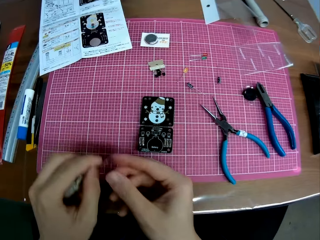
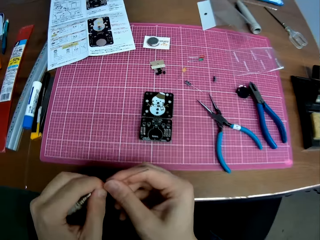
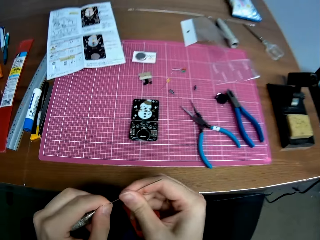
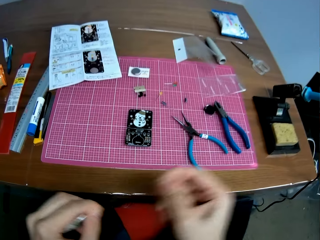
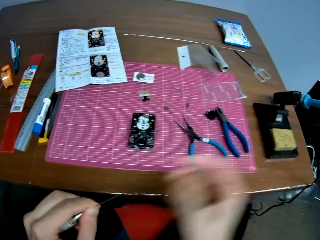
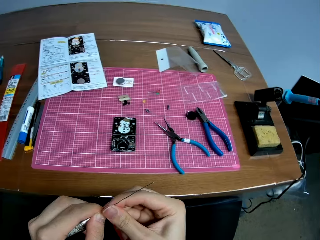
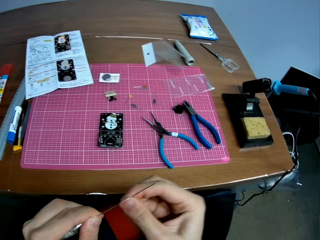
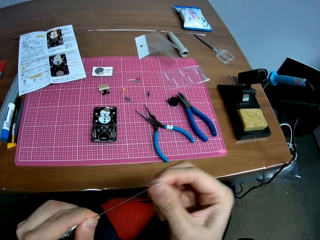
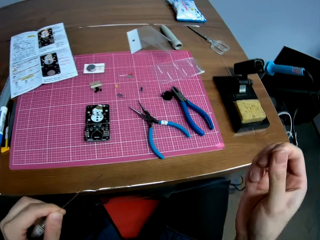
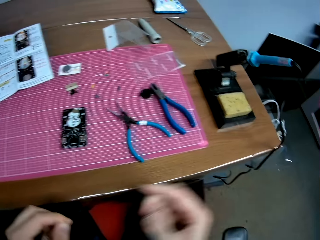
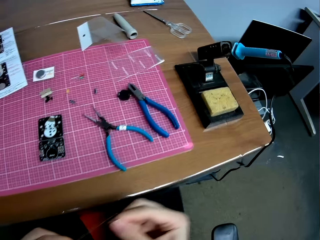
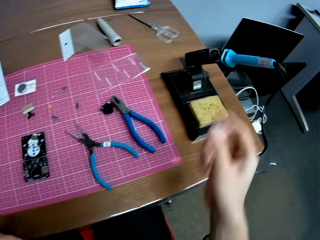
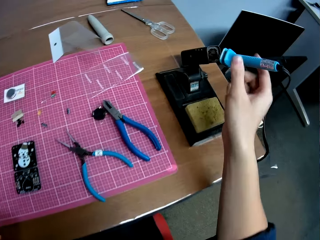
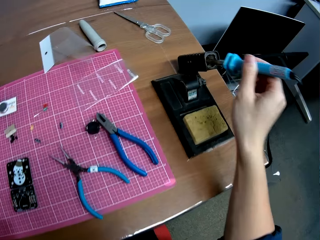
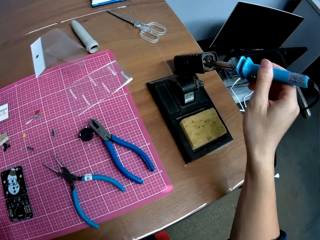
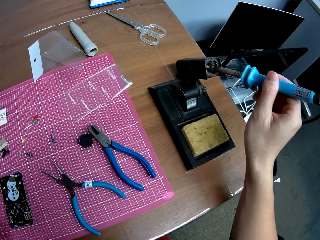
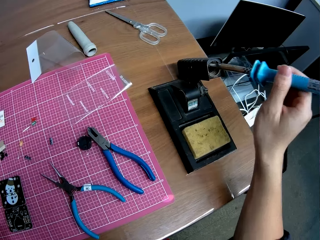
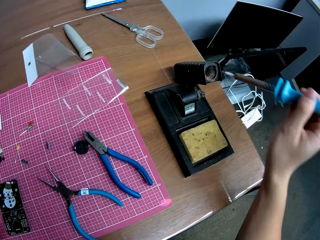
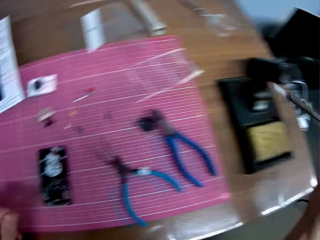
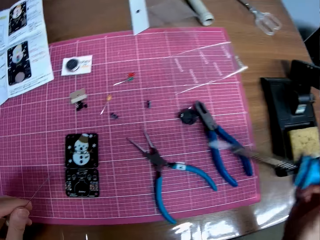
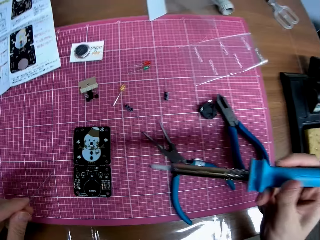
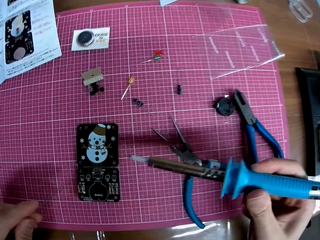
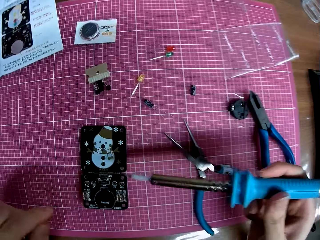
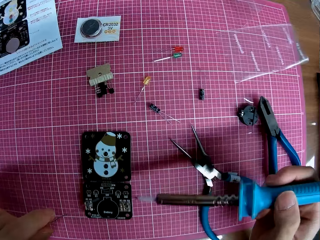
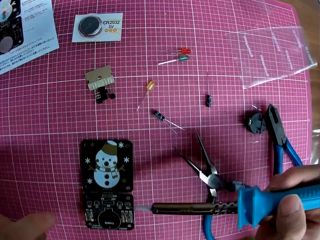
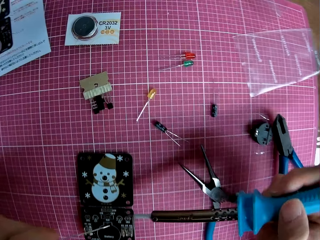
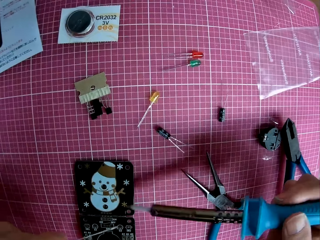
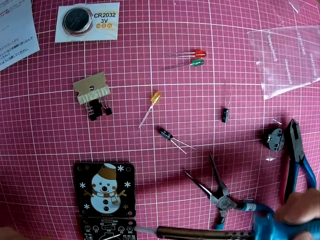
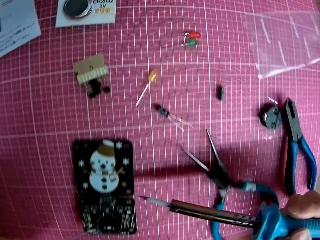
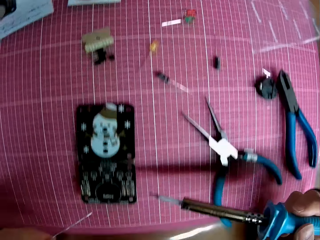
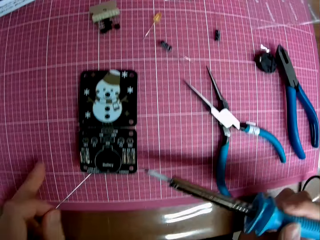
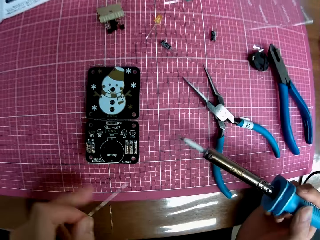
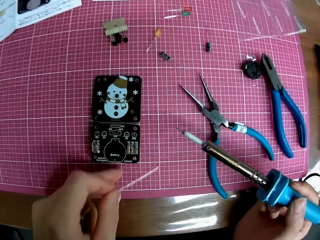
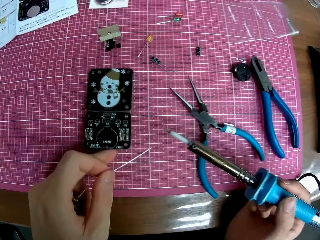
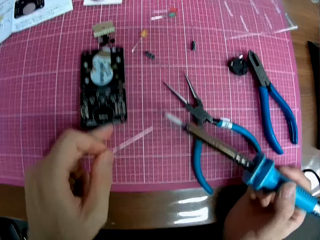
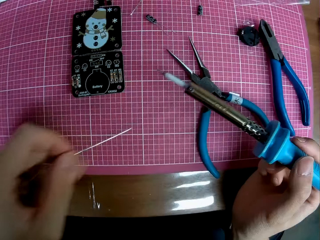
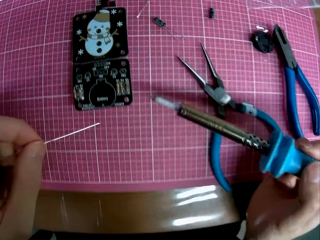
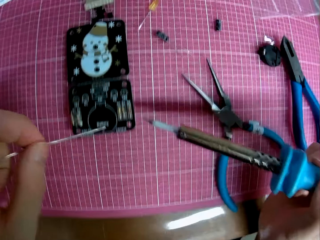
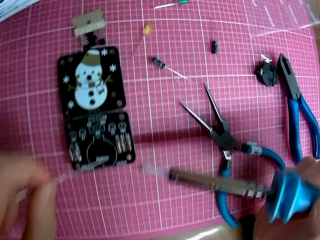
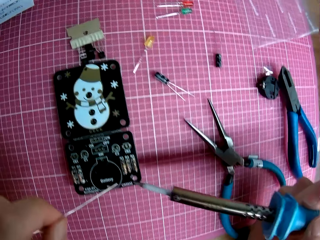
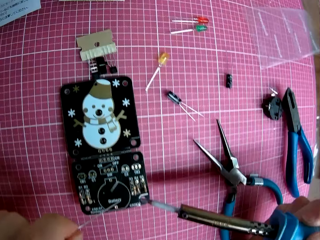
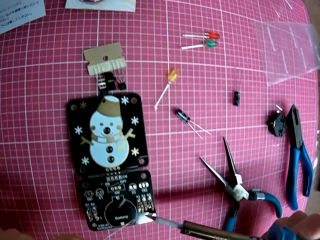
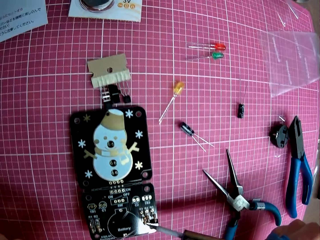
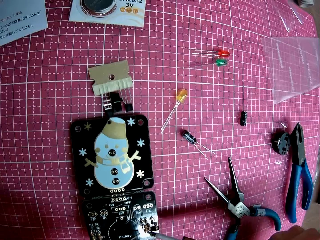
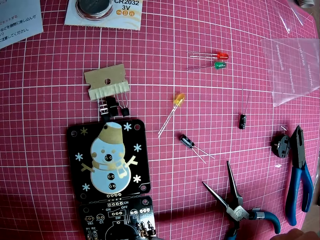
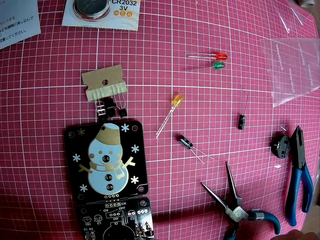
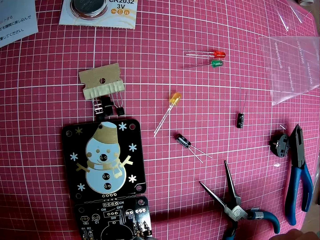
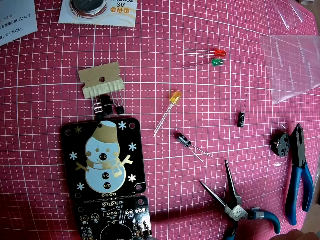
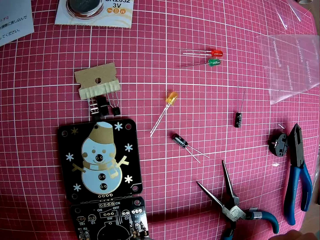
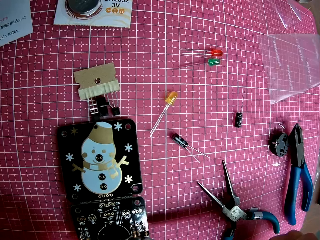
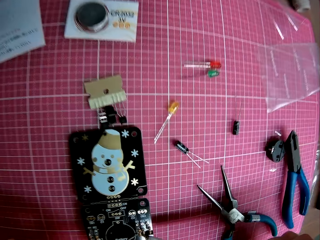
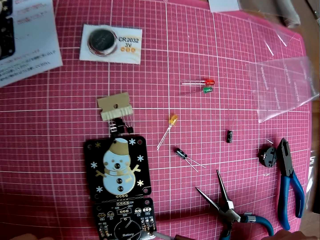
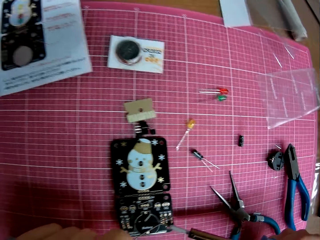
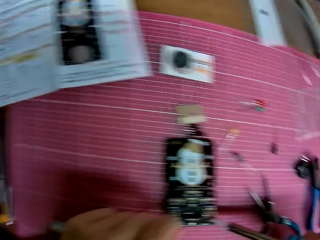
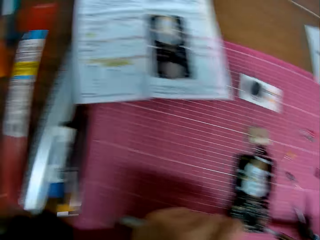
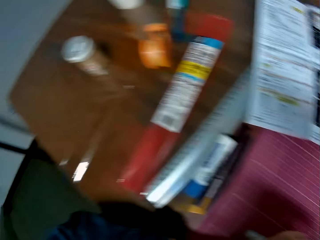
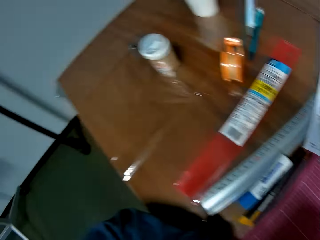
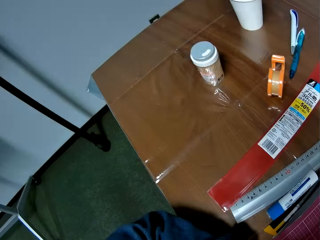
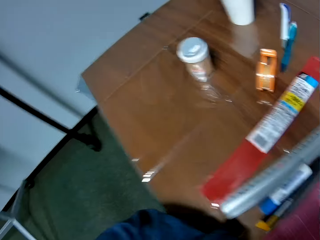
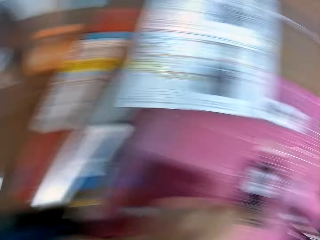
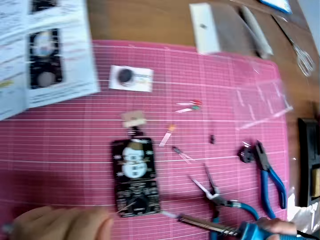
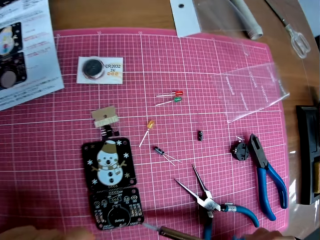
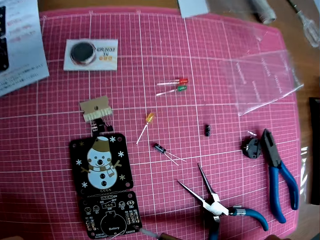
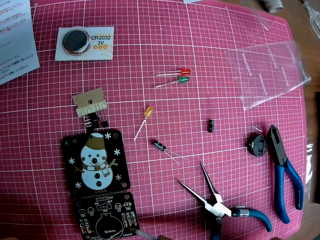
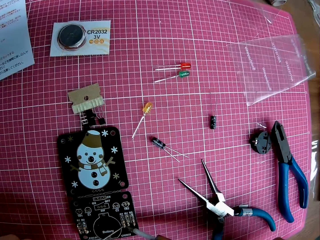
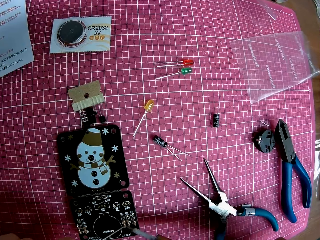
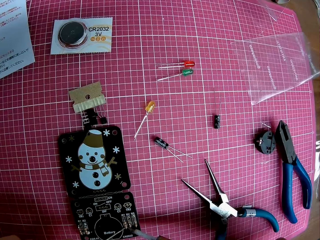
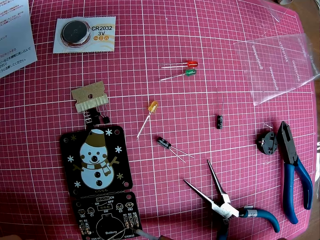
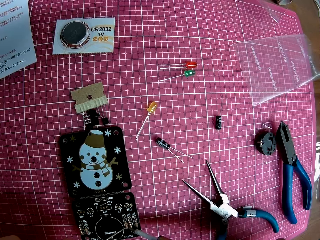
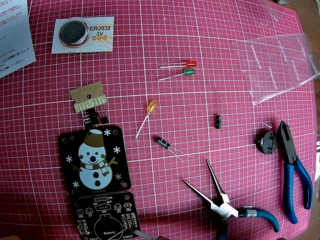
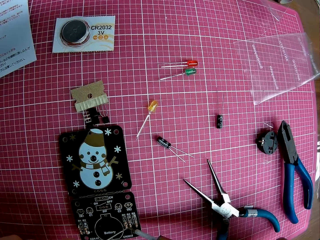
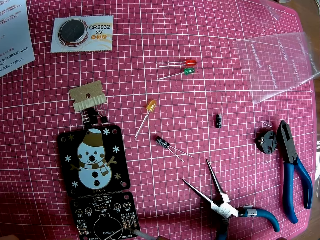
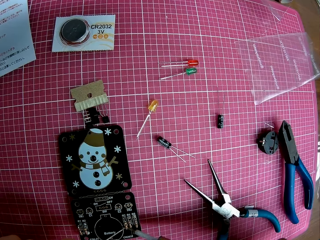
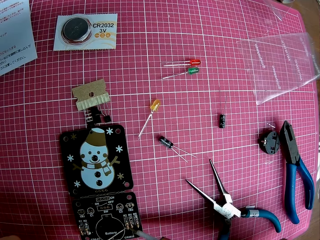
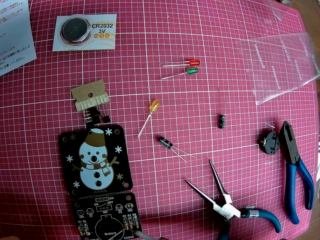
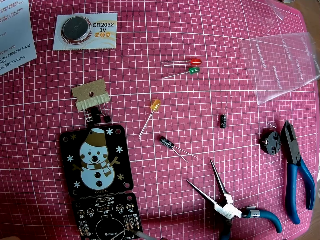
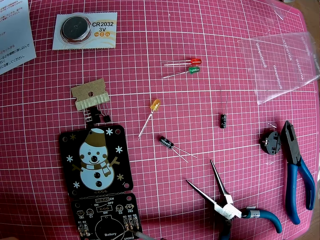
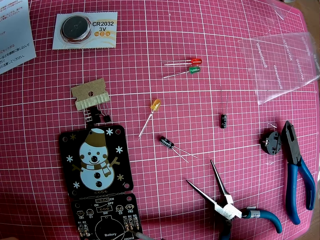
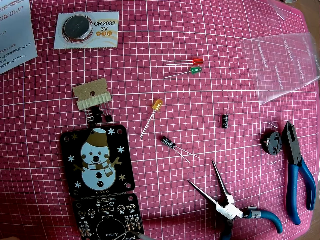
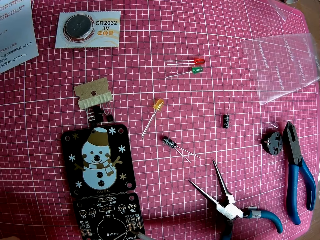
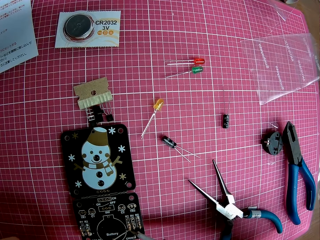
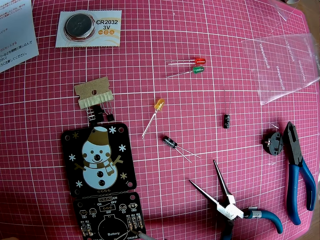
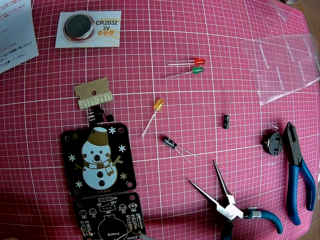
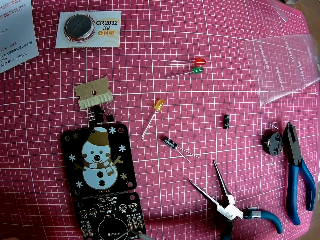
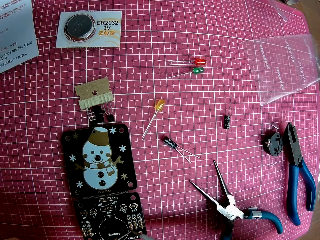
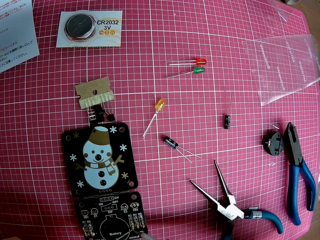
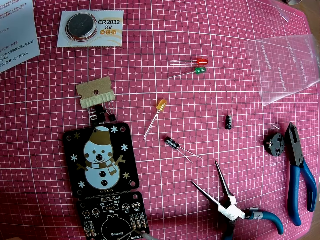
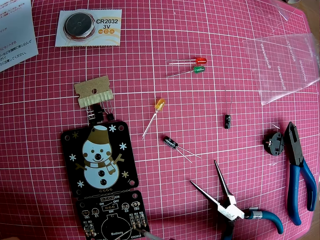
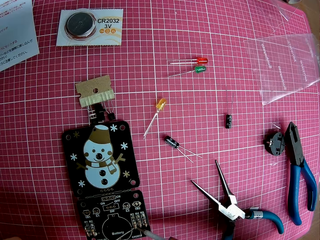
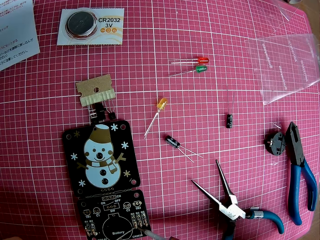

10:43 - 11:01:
The camera wearer picks up the solder from the table. He straightens the solder with his right hand. He wipes the soldering iron with a hand. He picks up the soldering iron from the stand. He holds the soldering iron and a wire. He shifts the panel or motherboard slightly on the table. He solders the panel on the table with the solder and the soldering iron. He looks around. He burns the motherboard with the soldering iron.

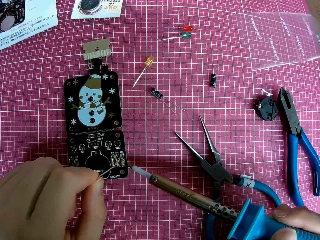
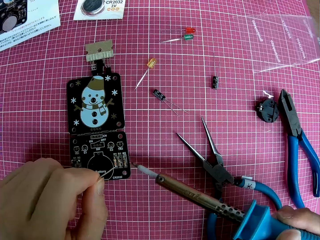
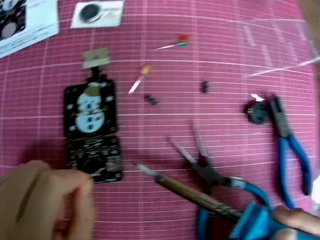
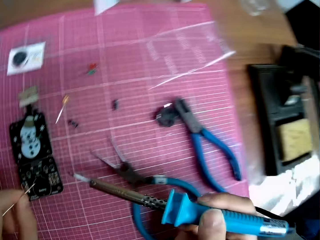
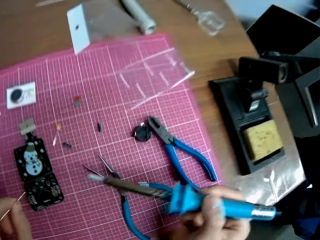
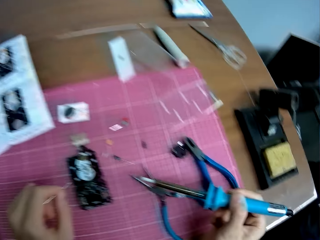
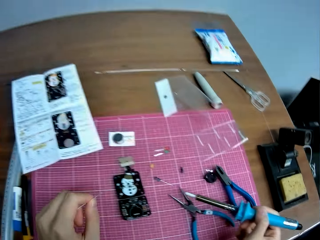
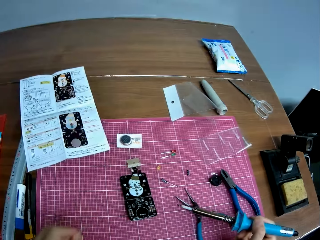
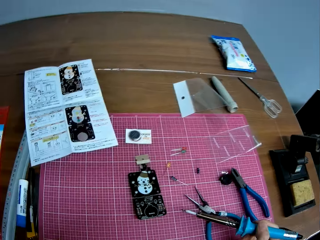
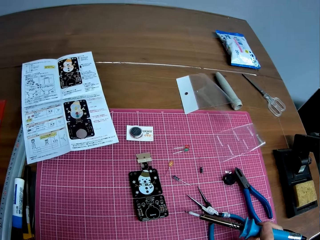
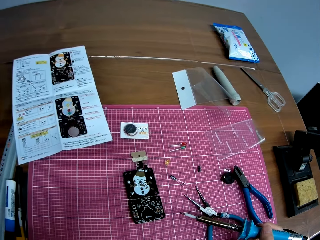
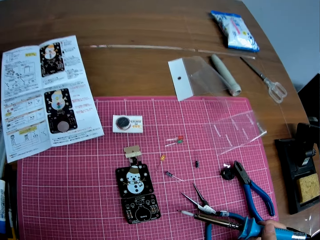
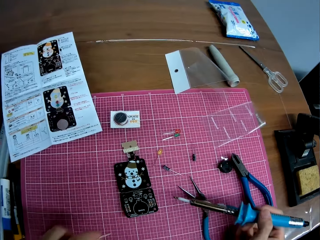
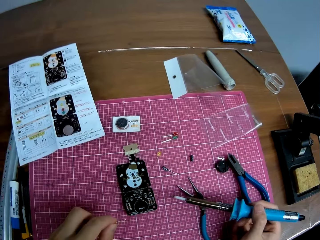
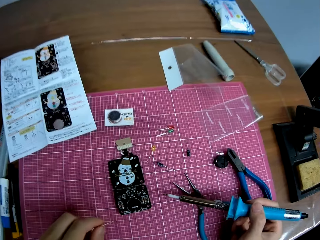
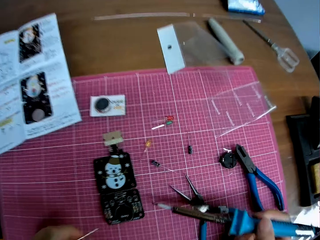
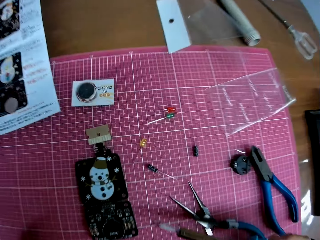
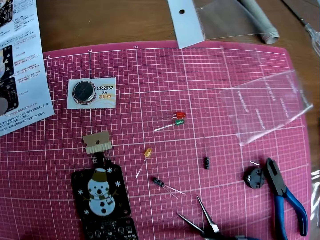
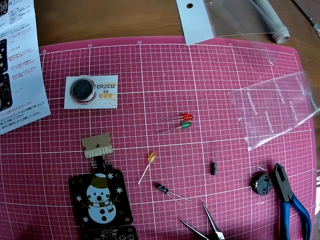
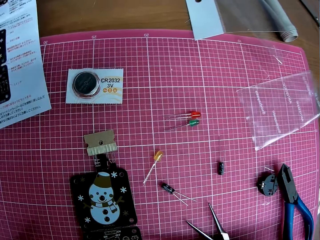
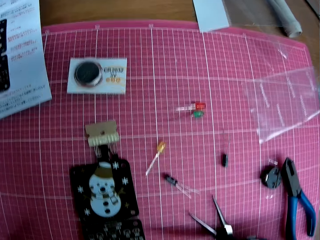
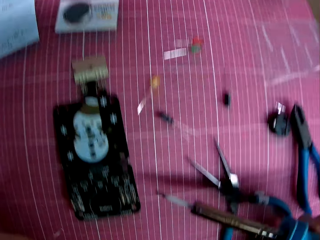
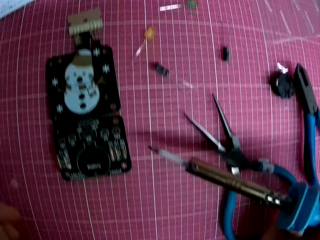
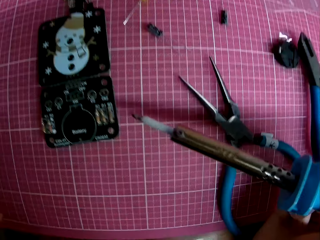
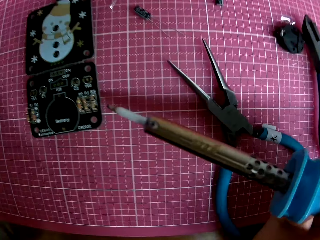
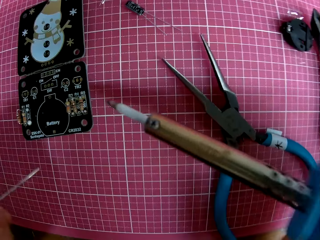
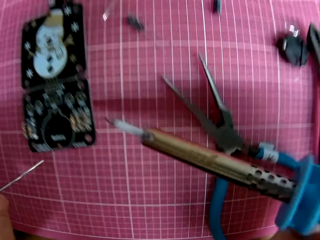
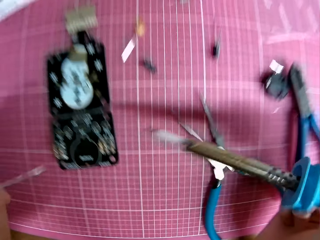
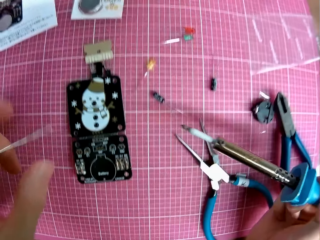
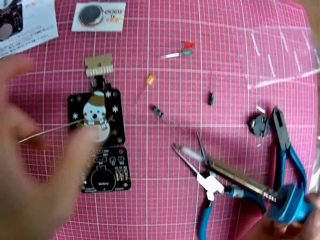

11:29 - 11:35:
The camera wearer stops burning the motherboard with a soldering iron.
